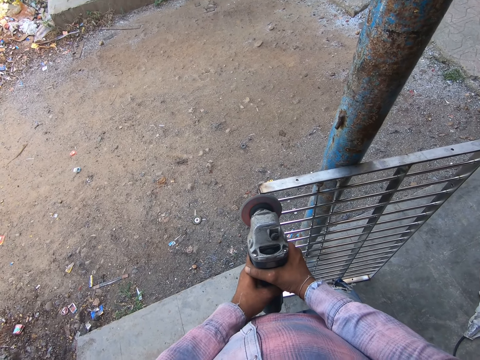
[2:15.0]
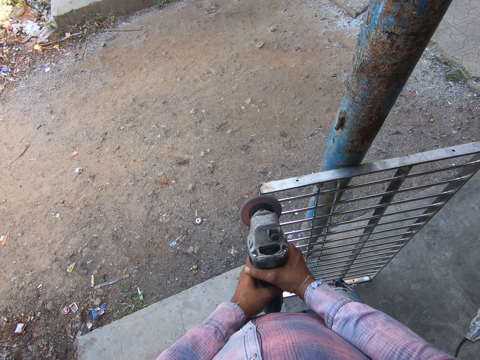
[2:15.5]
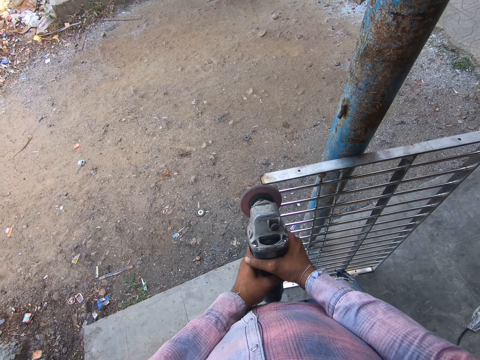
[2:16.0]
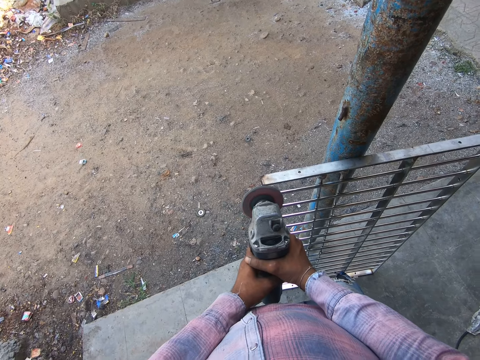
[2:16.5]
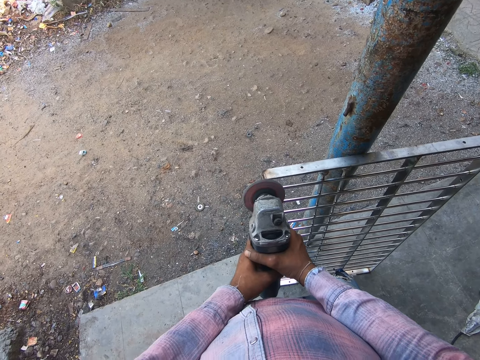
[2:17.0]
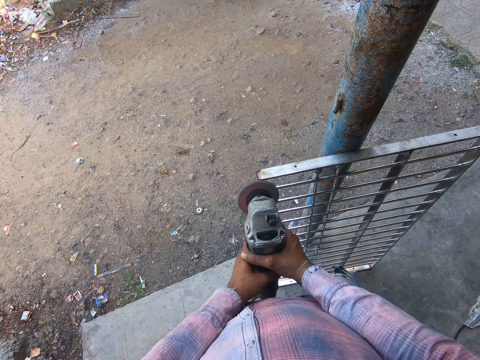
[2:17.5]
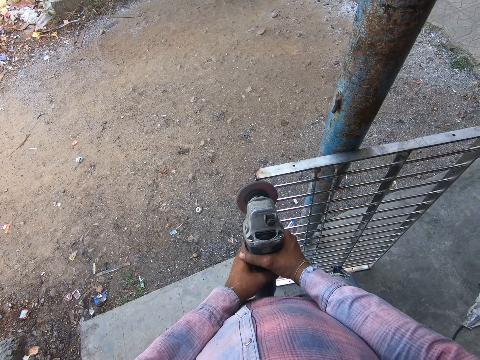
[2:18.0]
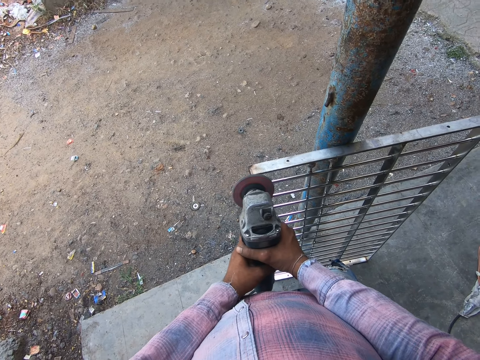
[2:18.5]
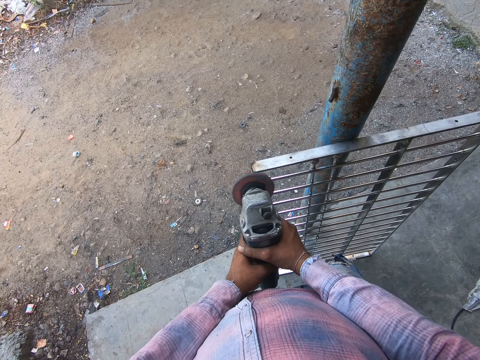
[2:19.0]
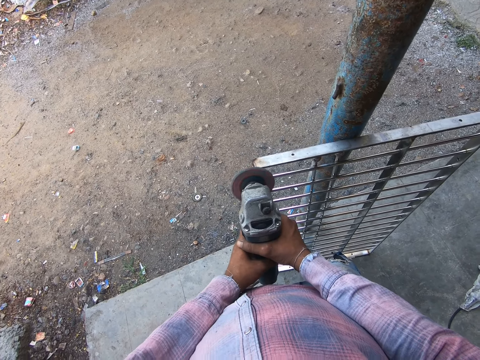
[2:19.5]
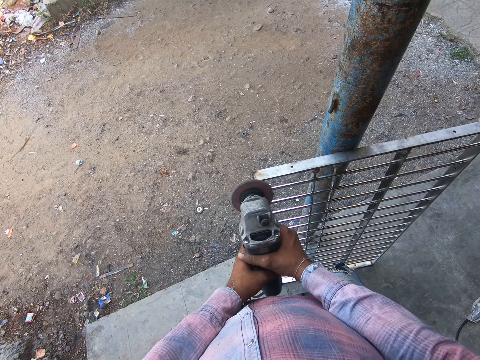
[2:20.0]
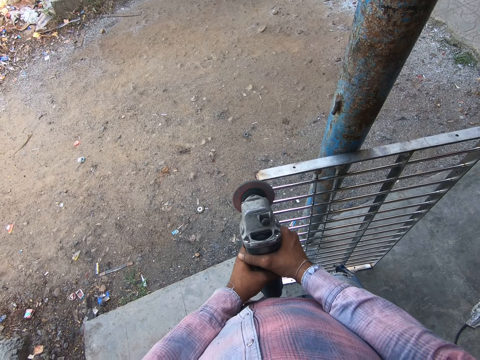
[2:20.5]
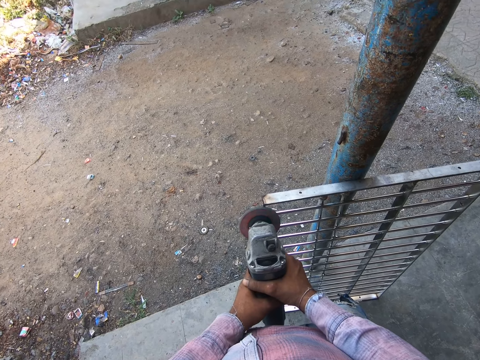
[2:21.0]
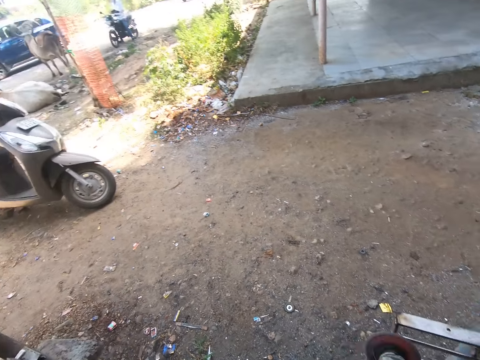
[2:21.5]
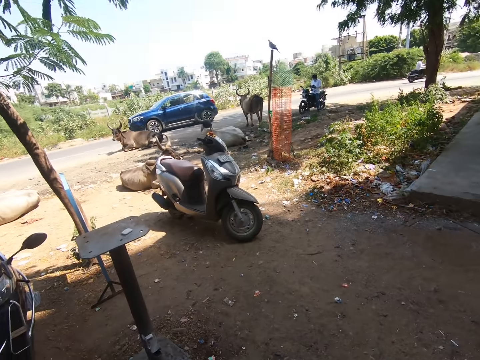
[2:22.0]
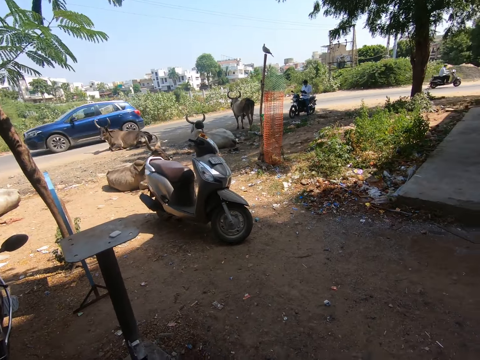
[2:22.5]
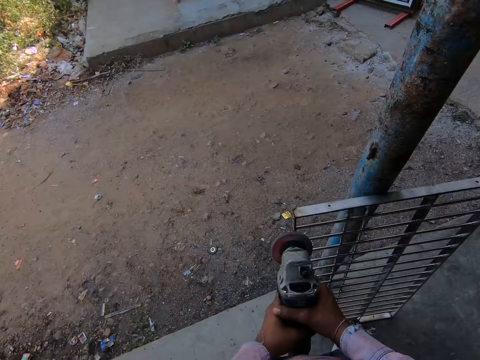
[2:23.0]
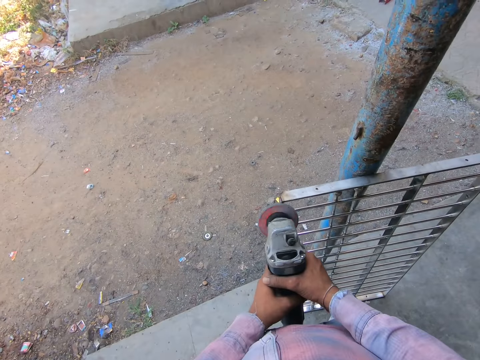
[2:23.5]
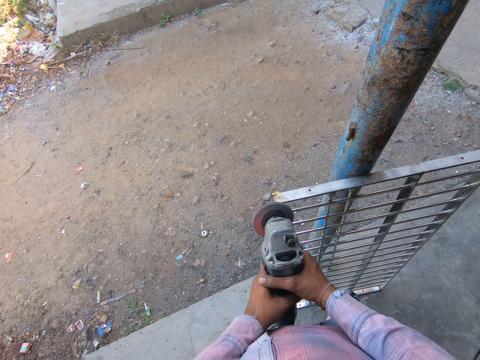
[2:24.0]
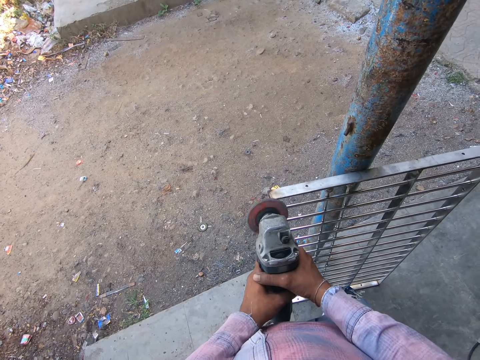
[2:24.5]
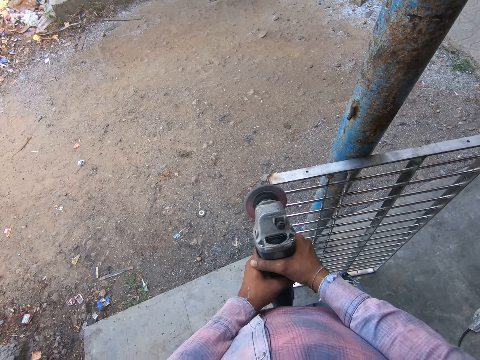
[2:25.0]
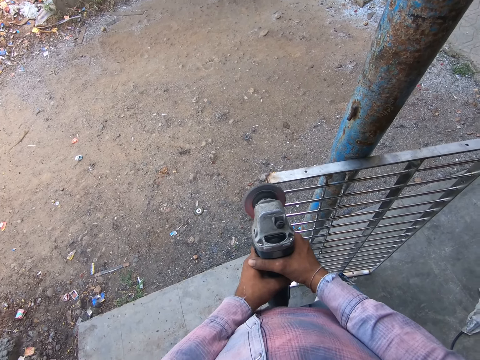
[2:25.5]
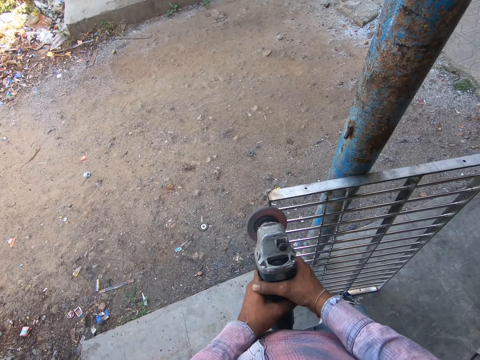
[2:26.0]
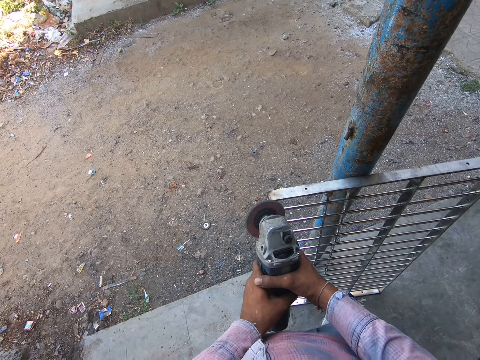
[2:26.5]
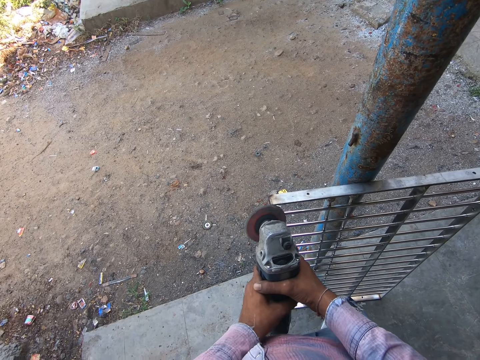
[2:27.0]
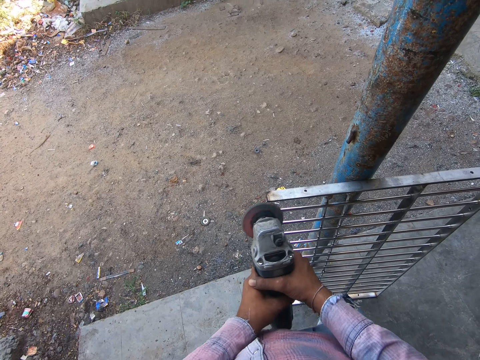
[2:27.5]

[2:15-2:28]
A man drives the motorcycle. Another man sits on the motorcycle. The camera wearer turns. They look around. They turn again. They grind the shelf and hold the grinder. They smoothen the metal.

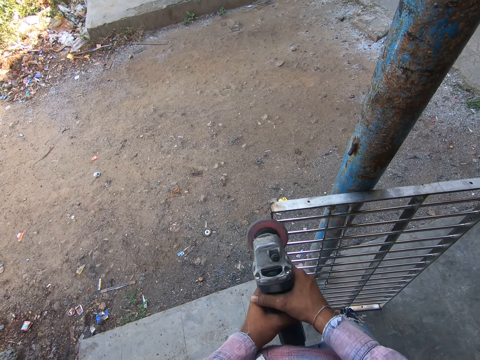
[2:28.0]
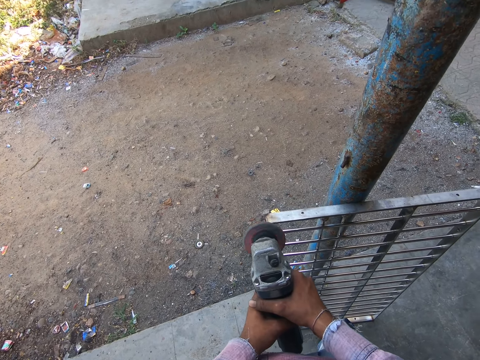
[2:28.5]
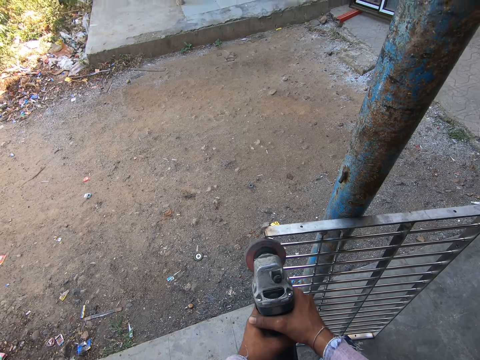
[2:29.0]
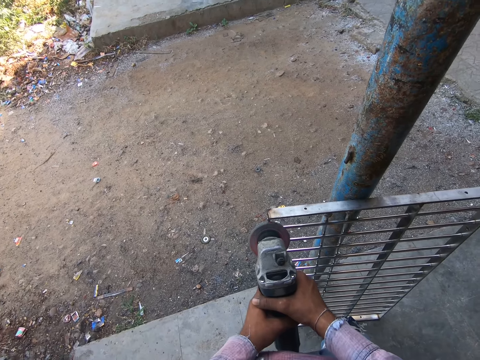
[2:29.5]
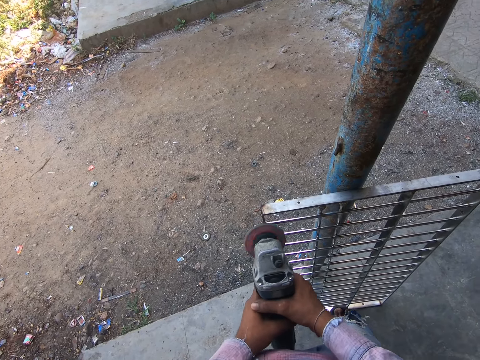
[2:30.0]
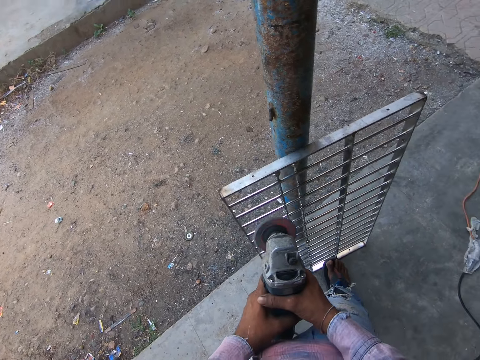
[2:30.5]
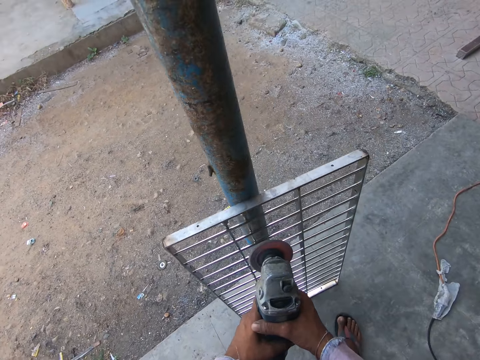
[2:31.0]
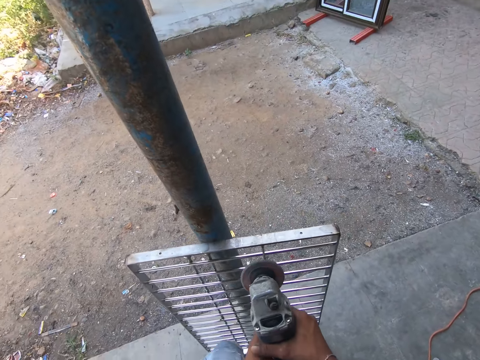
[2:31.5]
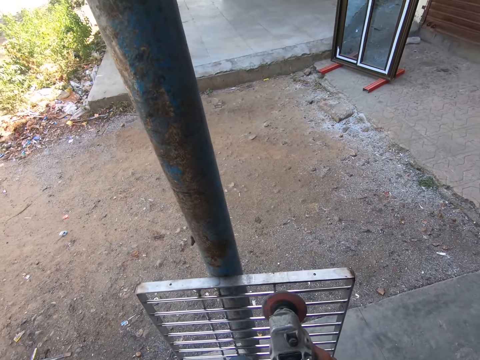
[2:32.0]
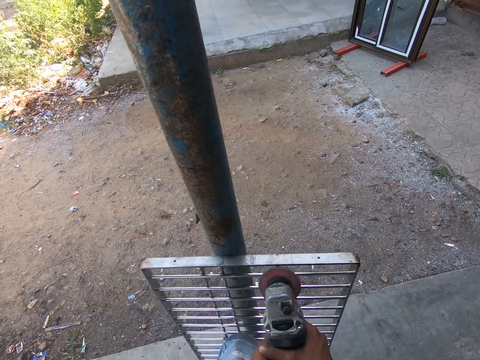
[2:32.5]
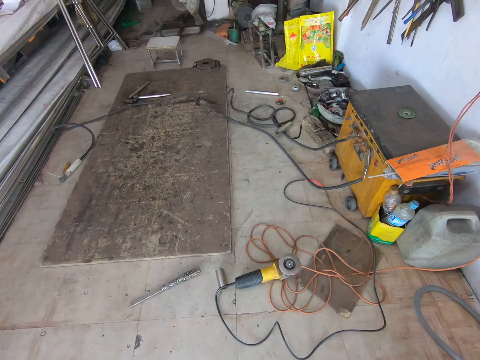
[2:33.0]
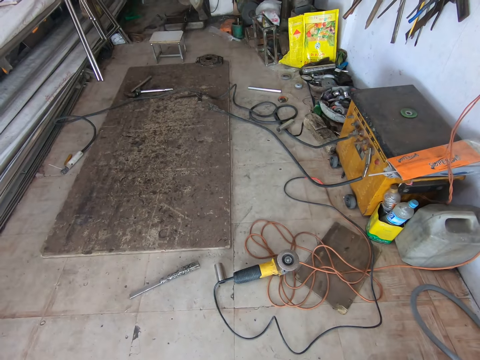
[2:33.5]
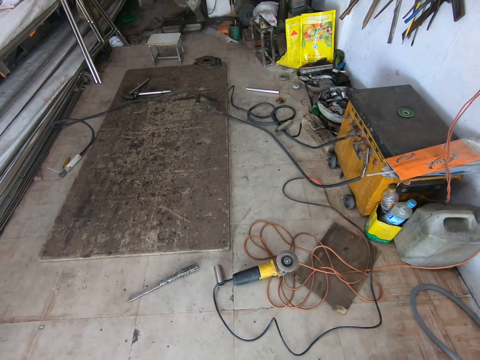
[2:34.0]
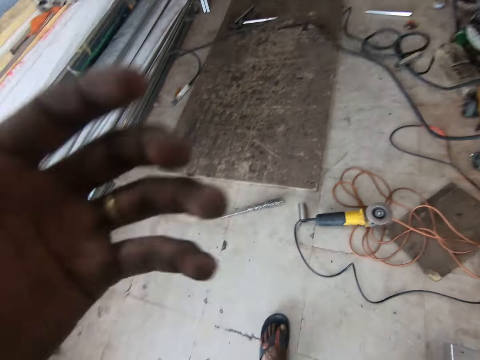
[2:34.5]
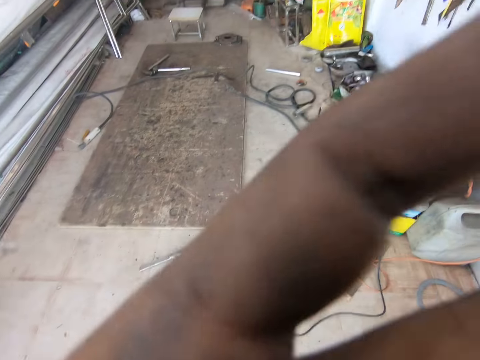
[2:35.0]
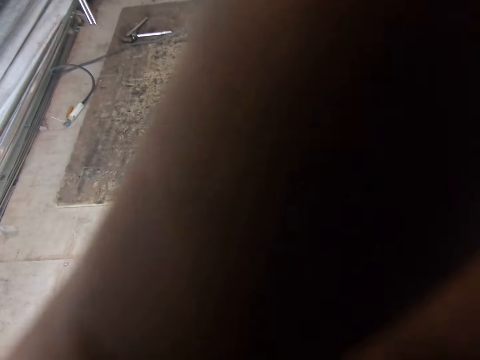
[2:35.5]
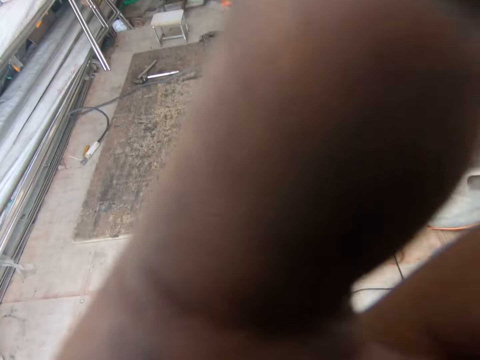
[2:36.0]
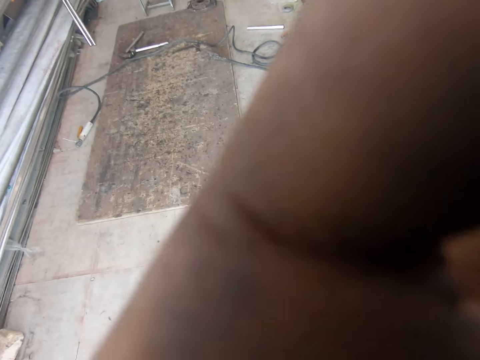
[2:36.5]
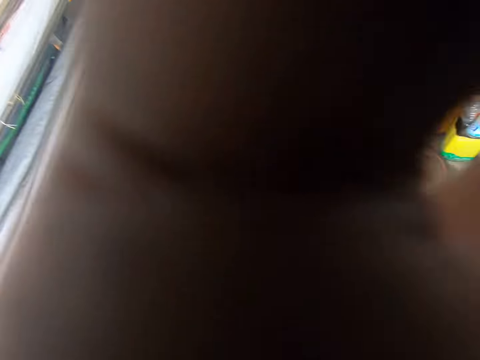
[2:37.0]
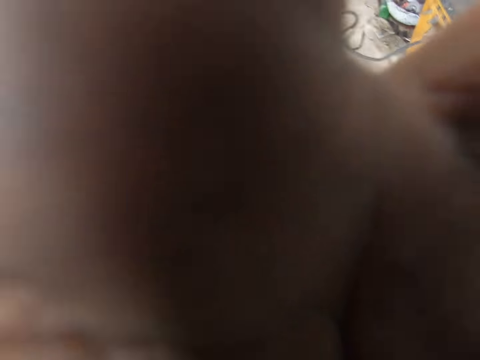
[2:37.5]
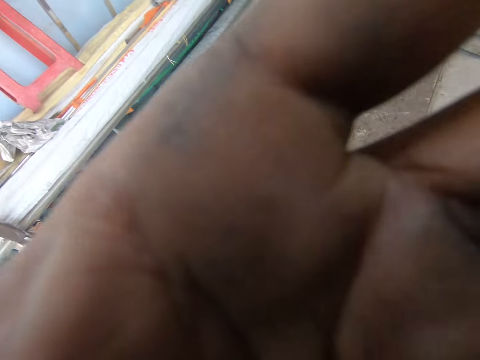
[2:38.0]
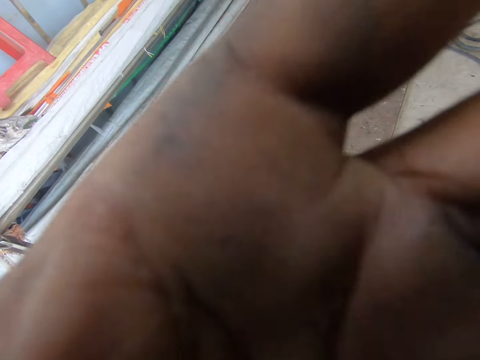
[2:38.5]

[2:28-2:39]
The camera wearer moves. They lift the grinder. They grind the shelf. They look down. They lift the hand up. They adjust the camera. They hold the camera.

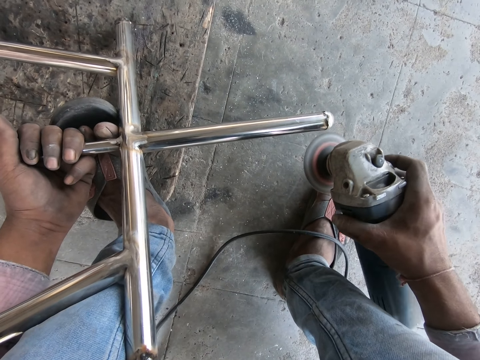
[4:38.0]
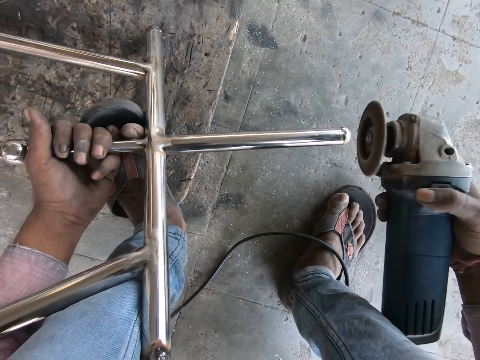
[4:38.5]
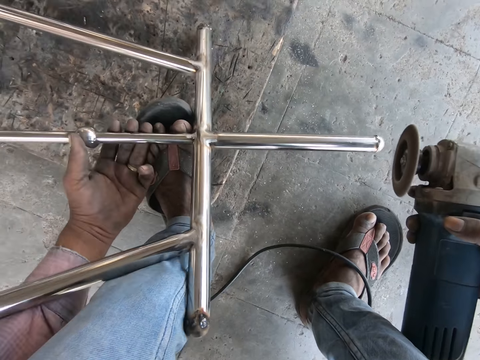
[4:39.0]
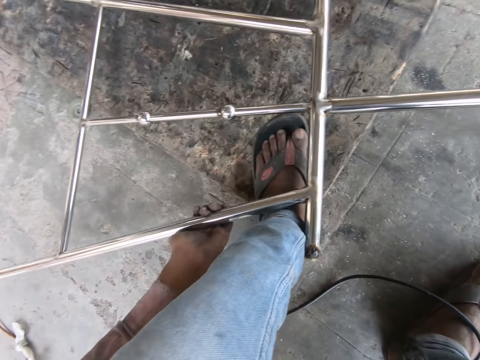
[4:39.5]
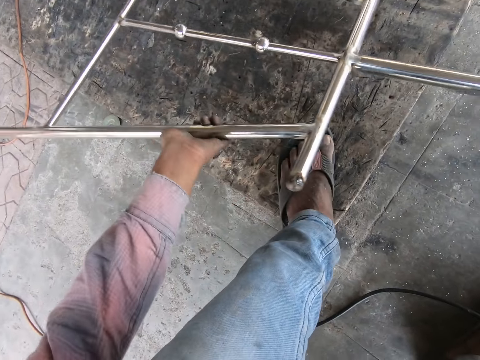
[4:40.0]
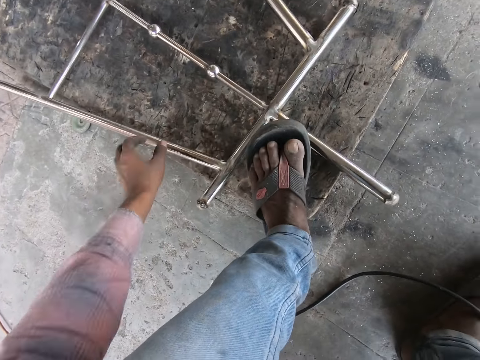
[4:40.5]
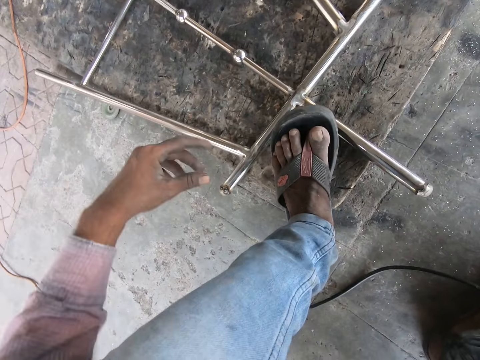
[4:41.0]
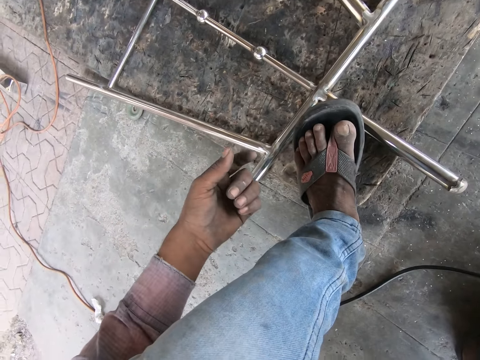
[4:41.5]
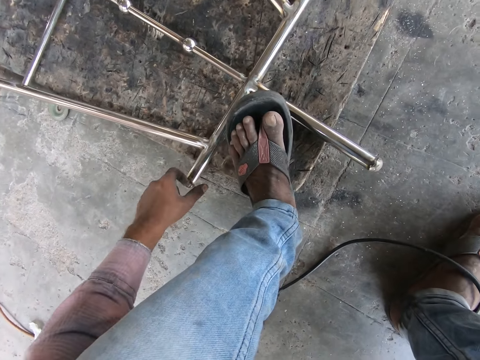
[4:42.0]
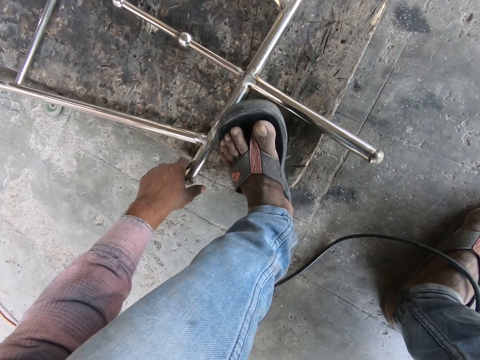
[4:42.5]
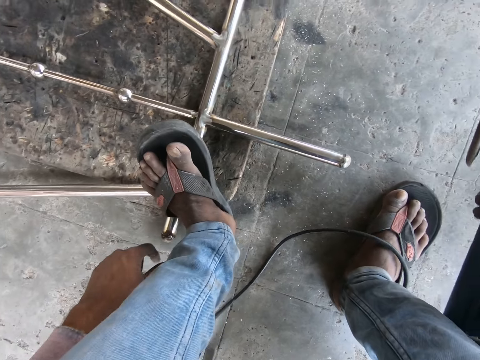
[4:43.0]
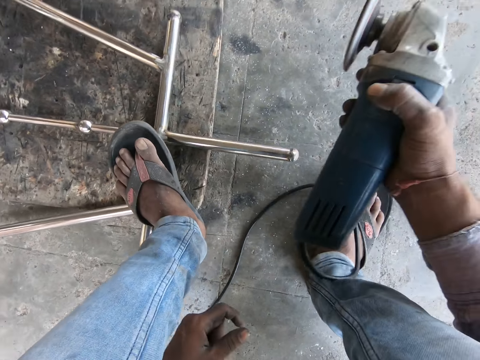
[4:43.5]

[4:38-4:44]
The camera wearer turns the metal structure. They move the left hand and lift the grinder up. They step on the metal and put the metal down. They flip the fingers and lift the left hand up. They shake the hand. They hold the metal and move the left hand down. They lift the grinder up, lift the left hand and move the metal.
